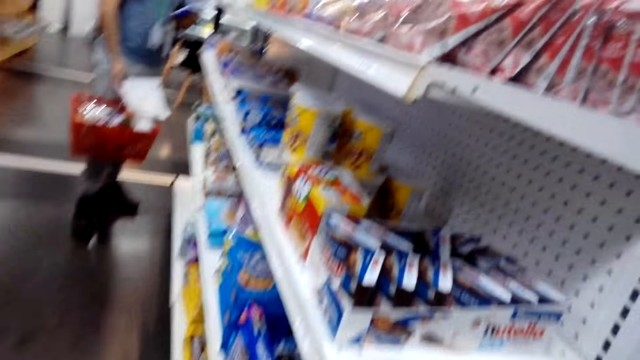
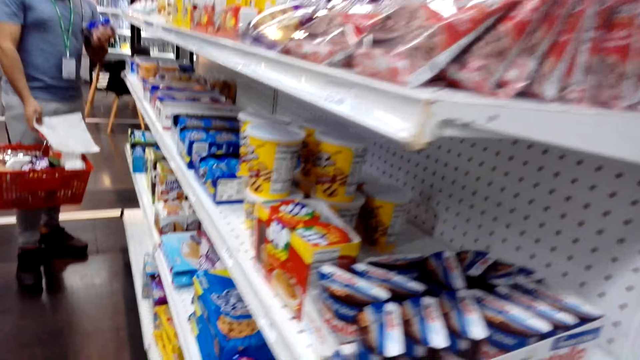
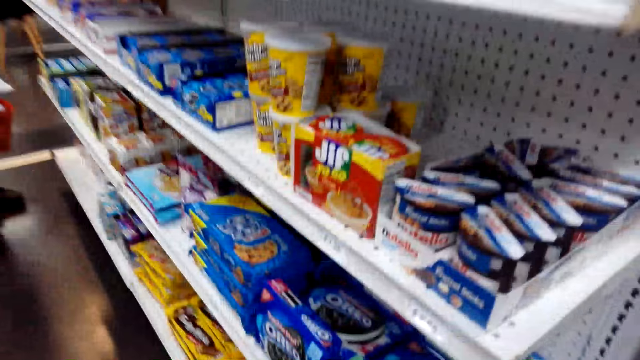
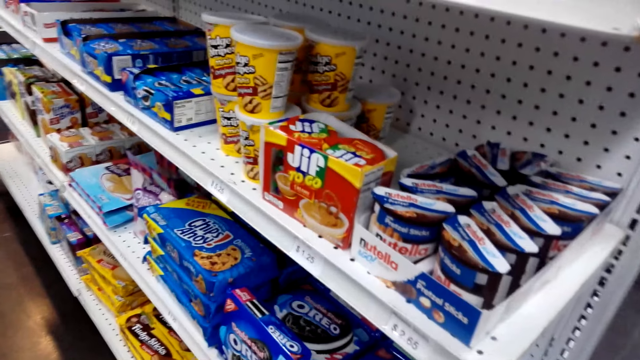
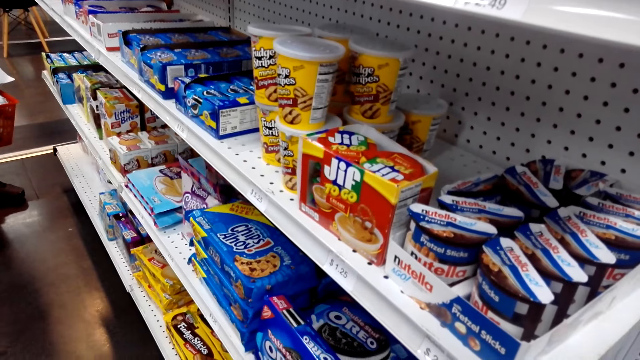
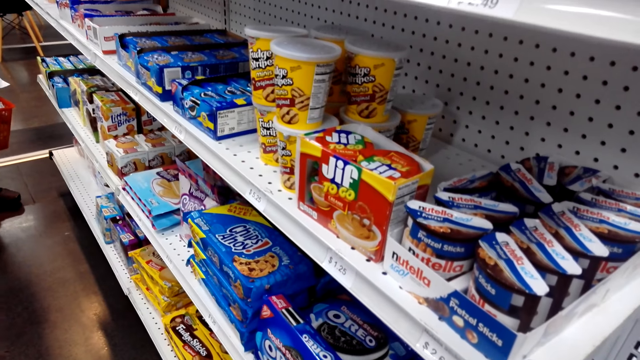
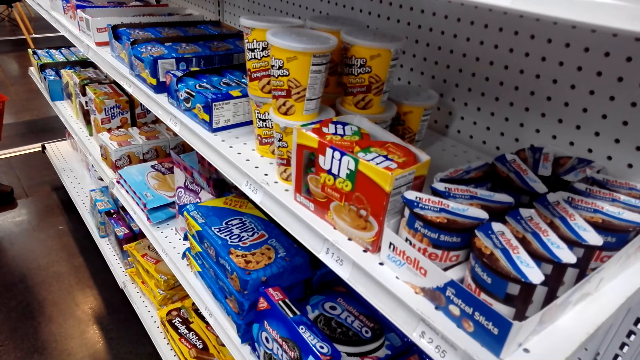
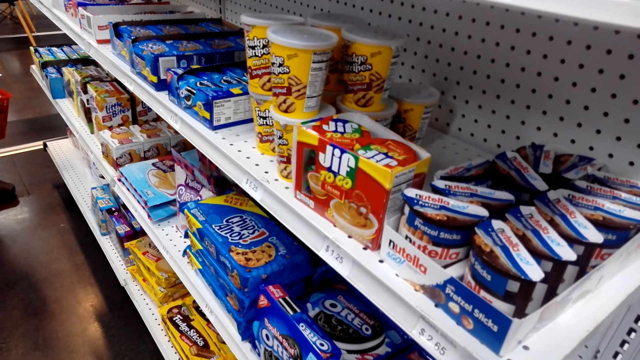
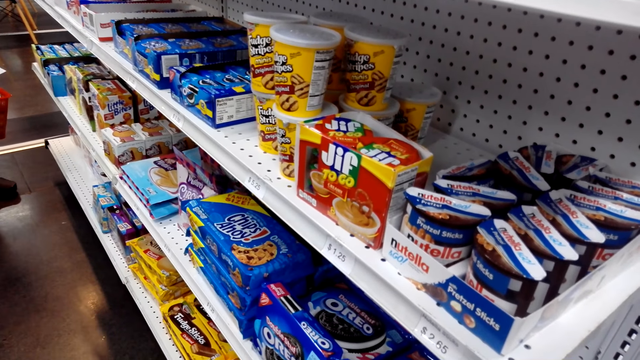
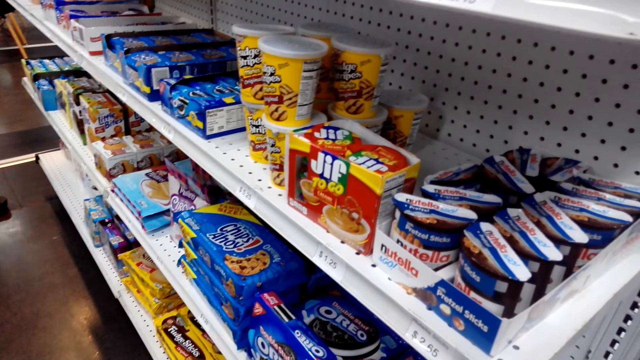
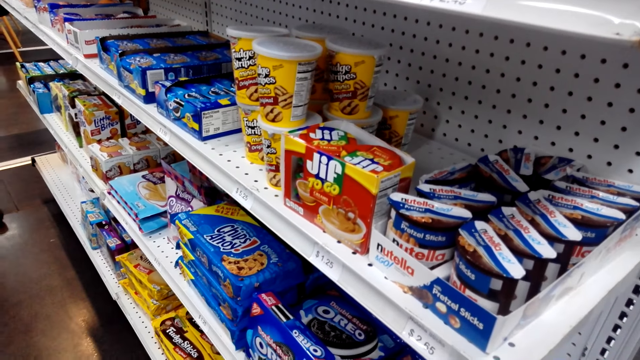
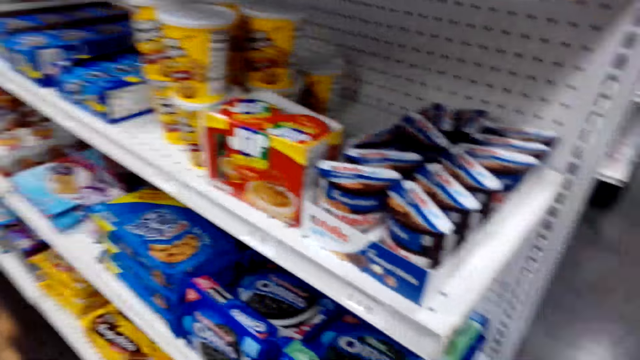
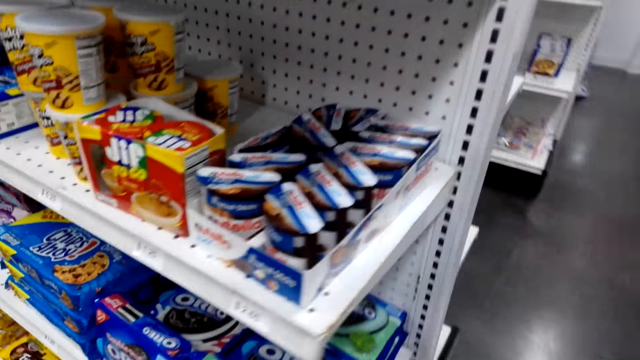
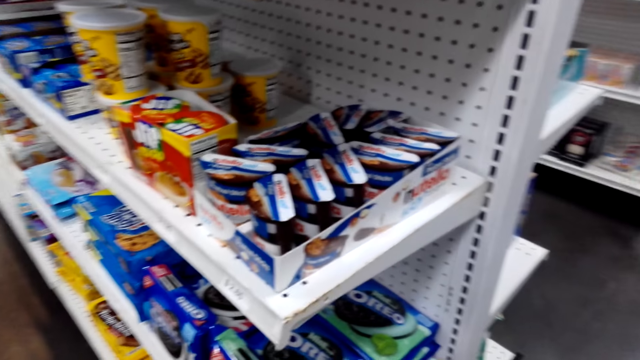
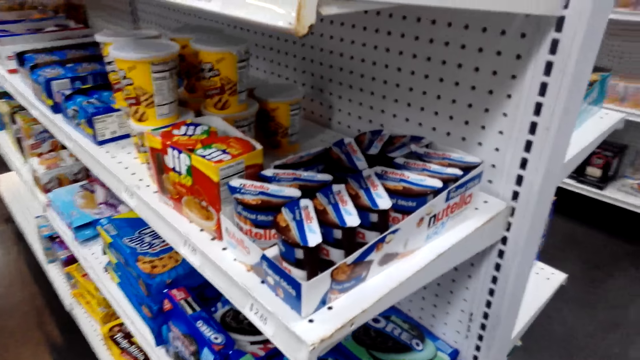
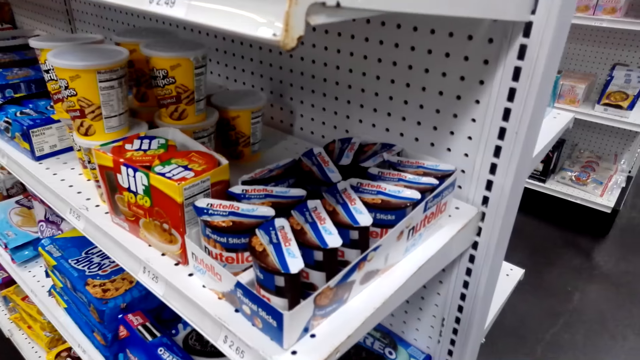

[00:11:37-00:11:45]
The camera wearer stands next to a store shelf.

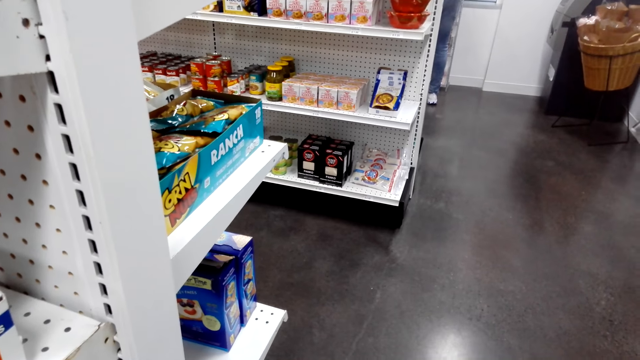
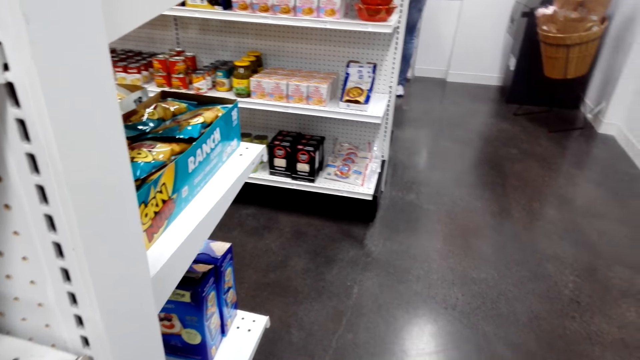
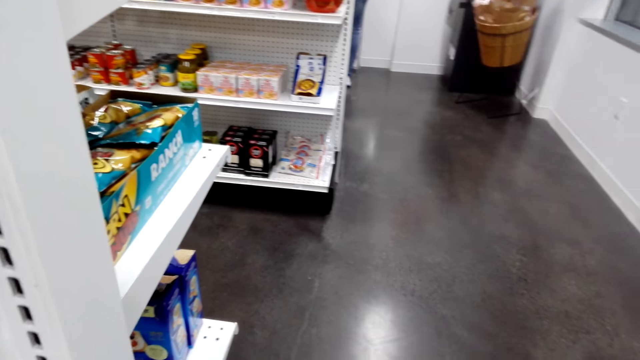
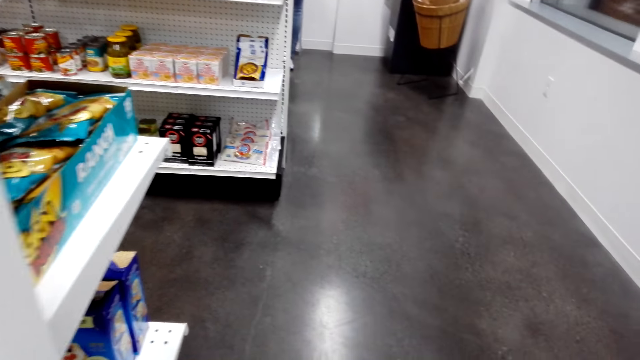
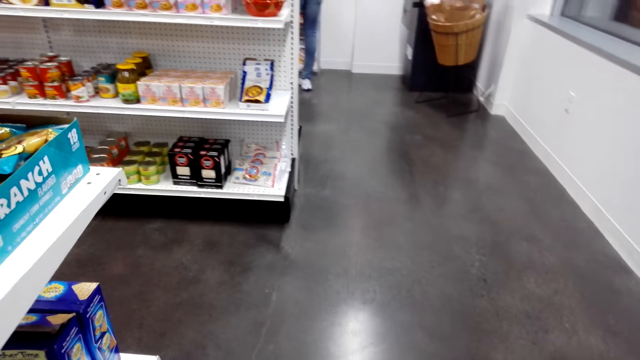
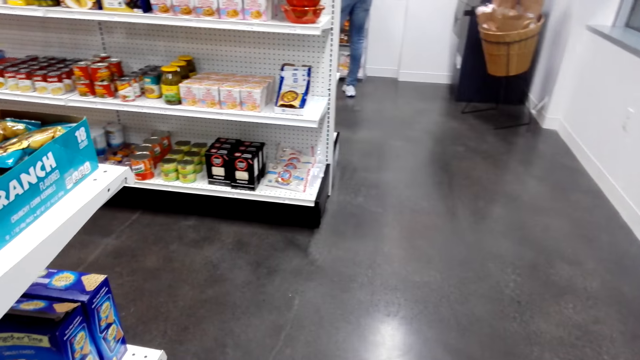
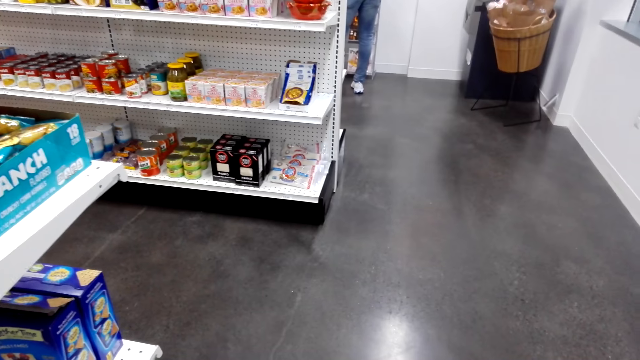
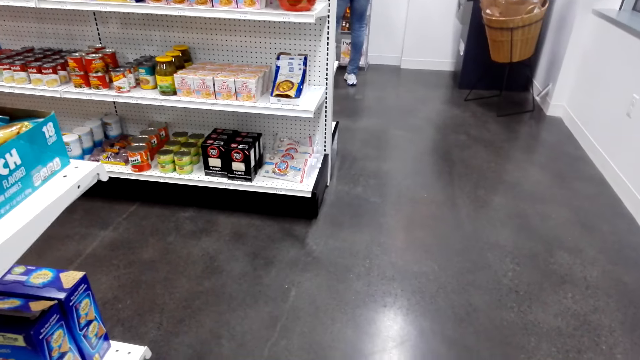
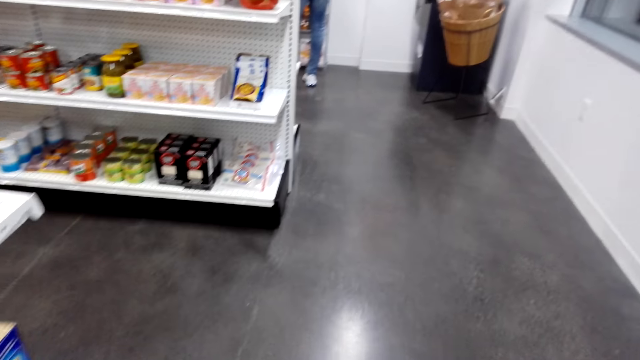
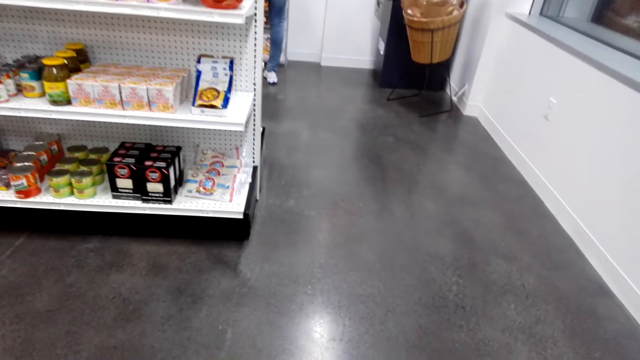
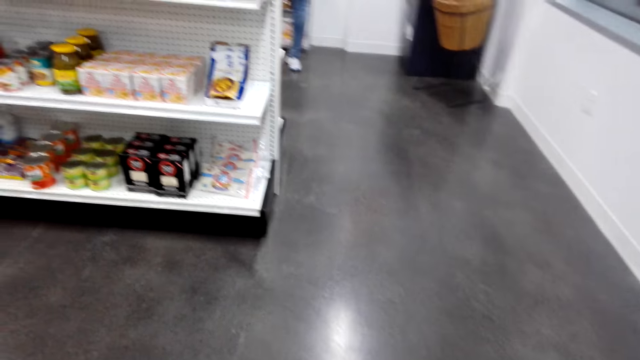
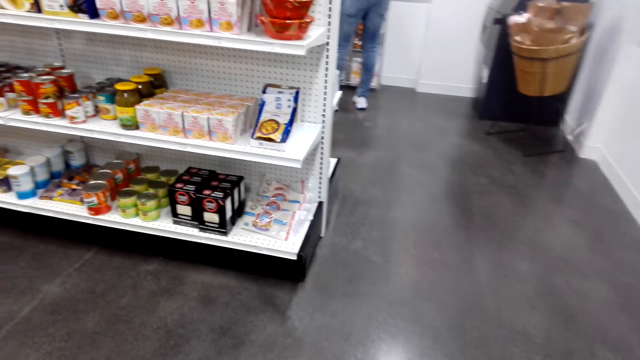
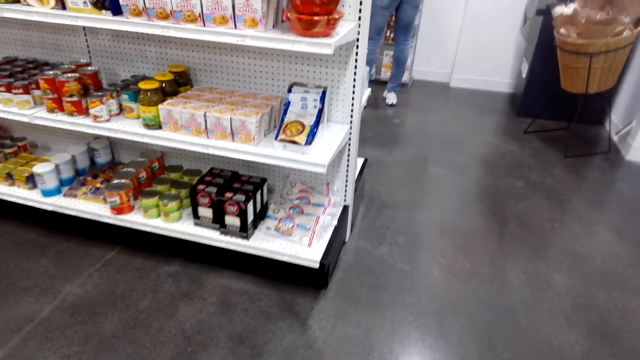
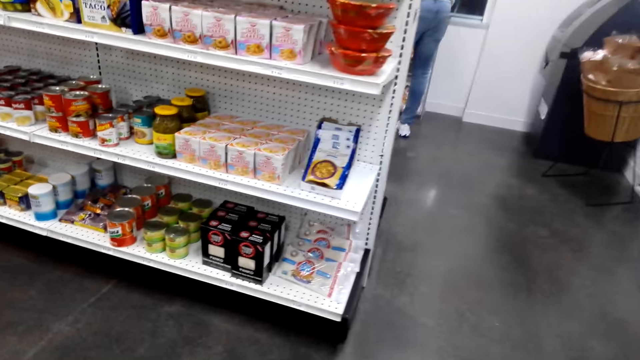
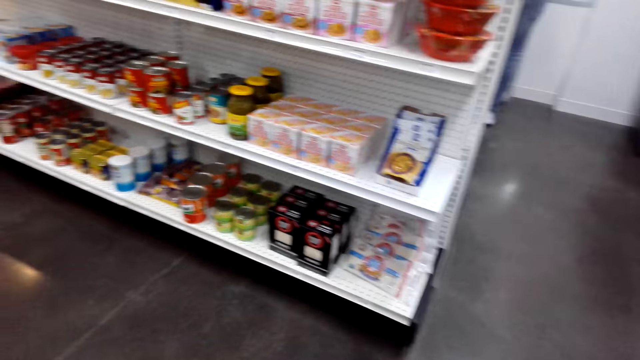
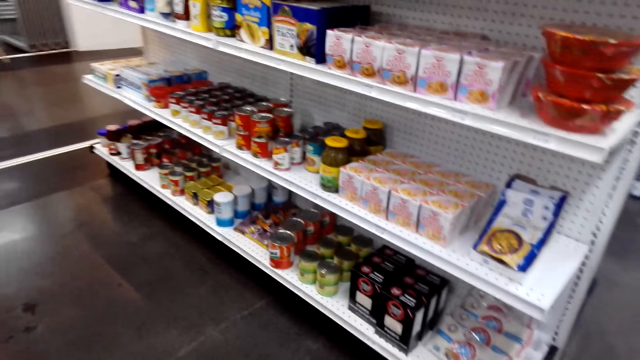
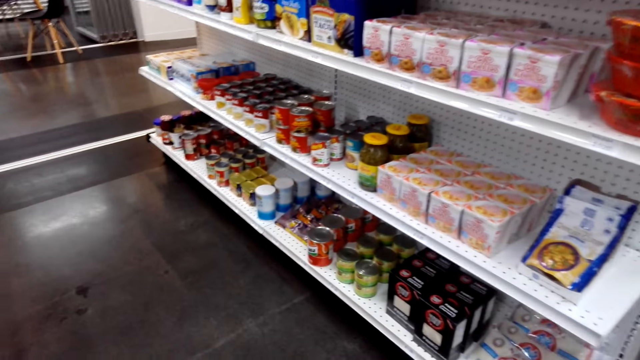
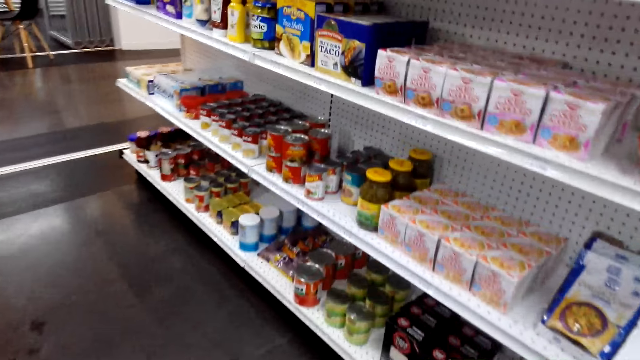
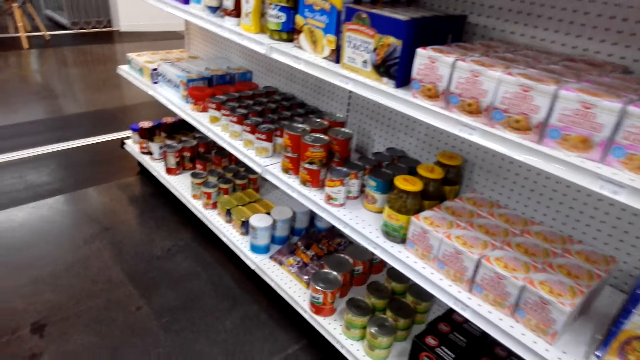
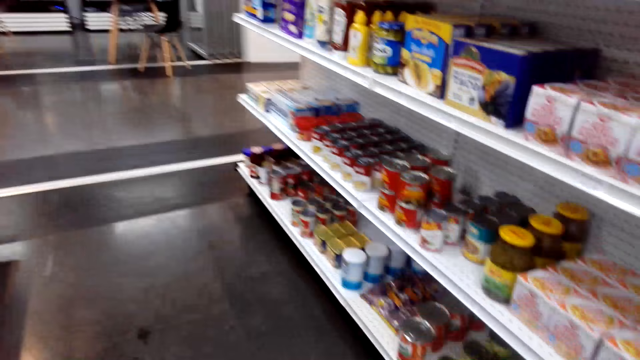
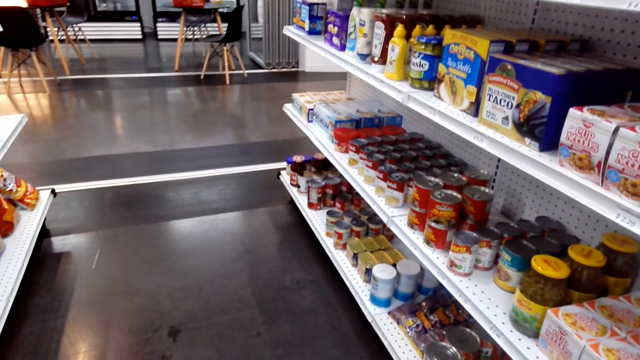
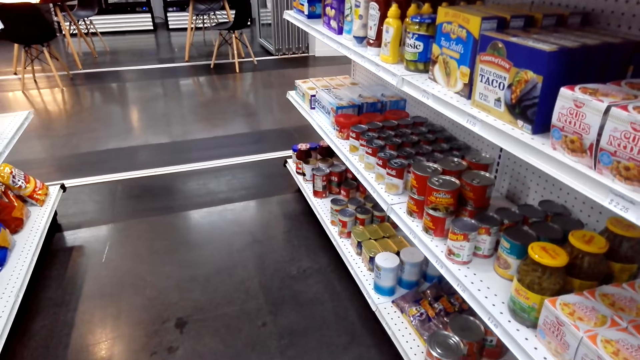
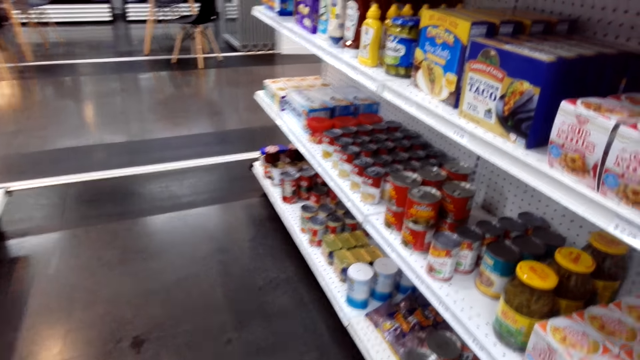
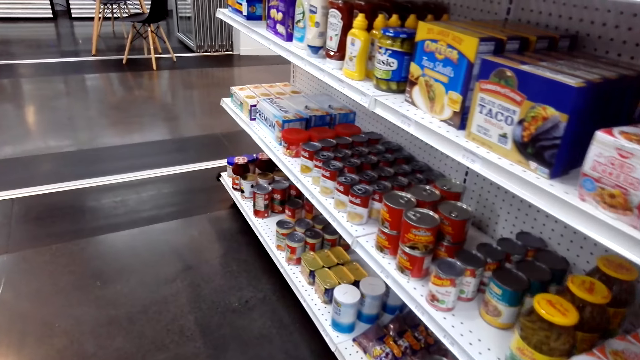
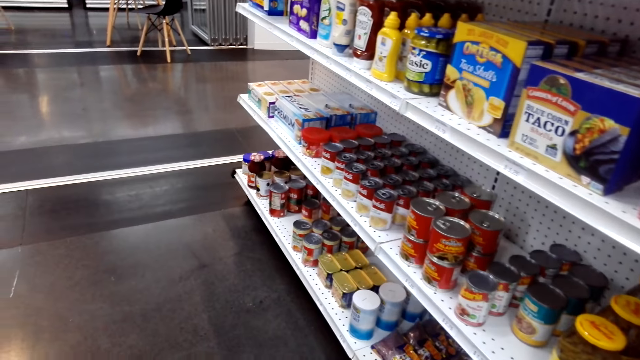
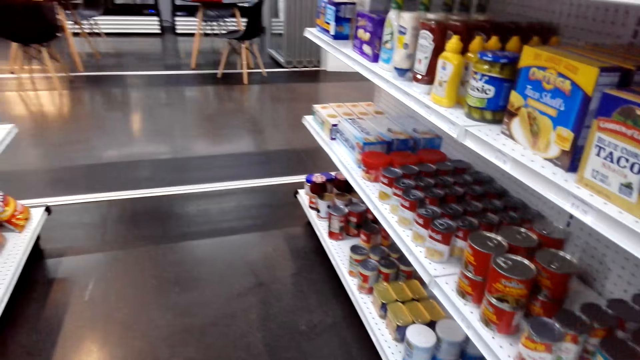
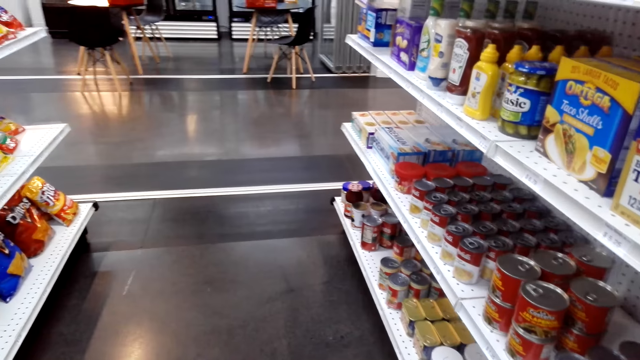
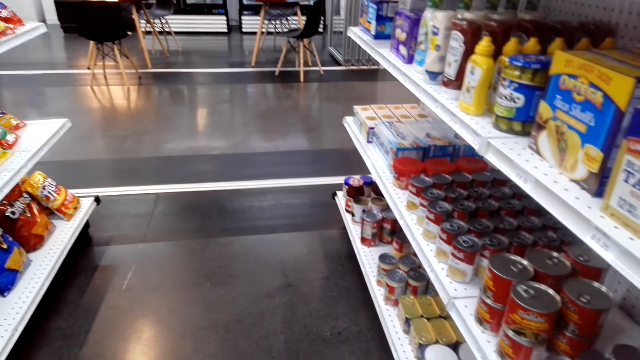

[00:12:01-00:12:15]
The camera wearer walks around.
